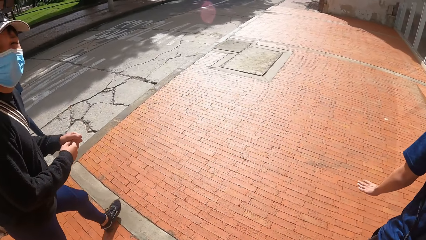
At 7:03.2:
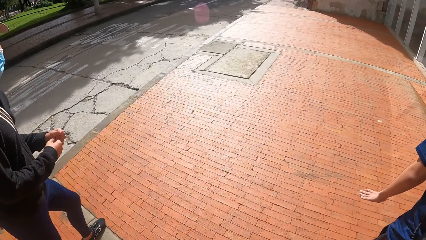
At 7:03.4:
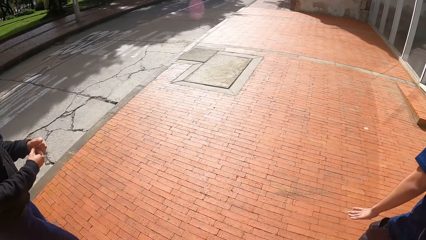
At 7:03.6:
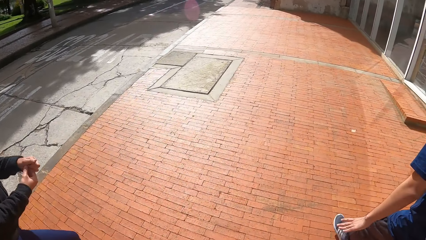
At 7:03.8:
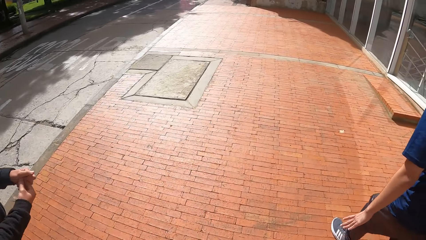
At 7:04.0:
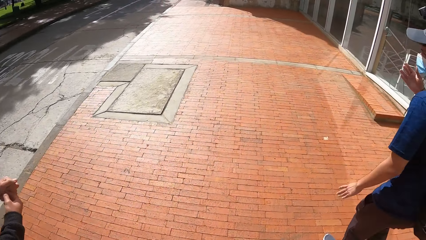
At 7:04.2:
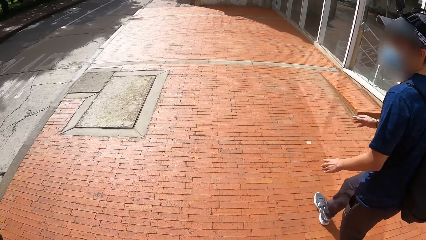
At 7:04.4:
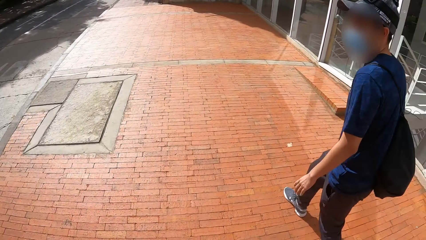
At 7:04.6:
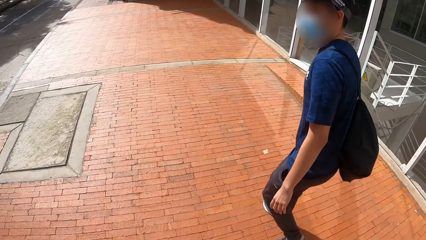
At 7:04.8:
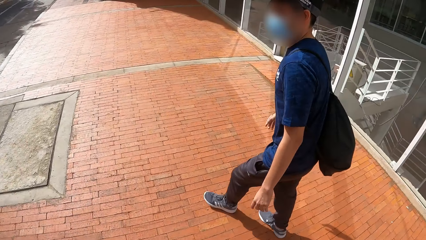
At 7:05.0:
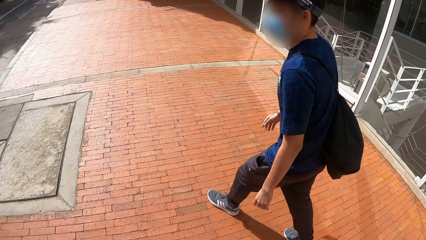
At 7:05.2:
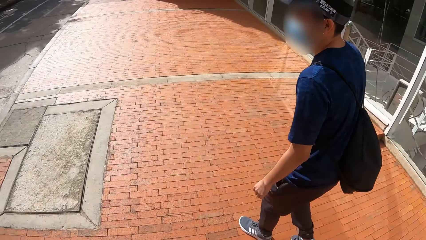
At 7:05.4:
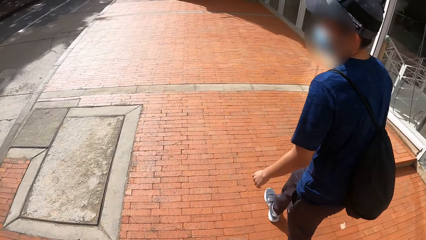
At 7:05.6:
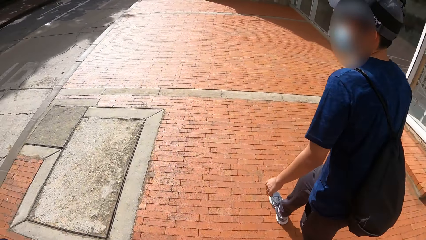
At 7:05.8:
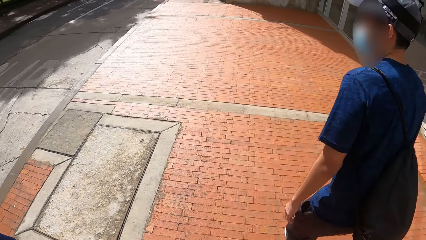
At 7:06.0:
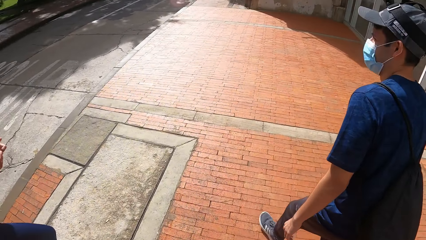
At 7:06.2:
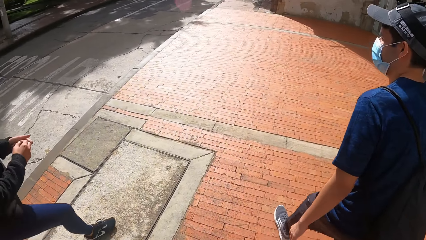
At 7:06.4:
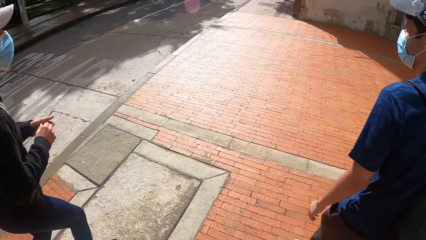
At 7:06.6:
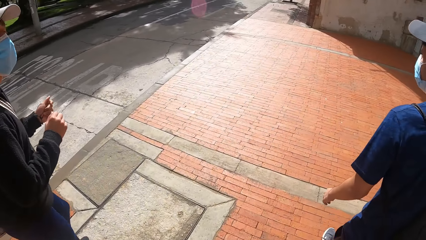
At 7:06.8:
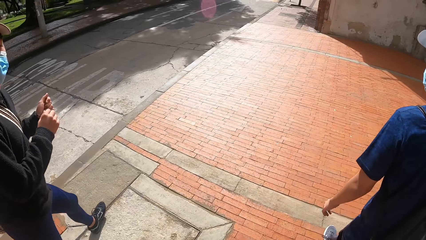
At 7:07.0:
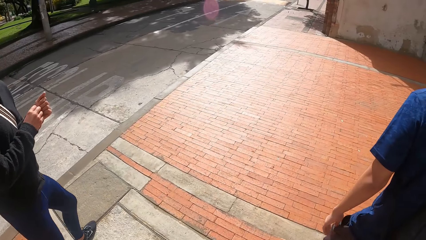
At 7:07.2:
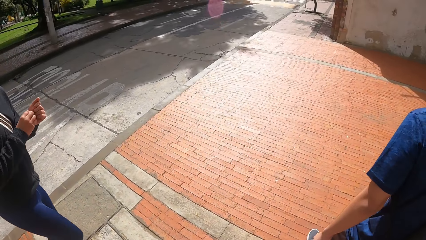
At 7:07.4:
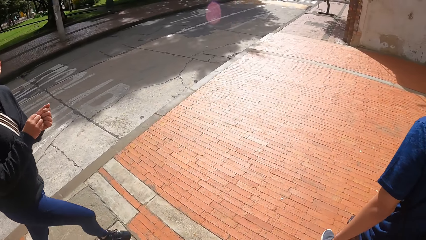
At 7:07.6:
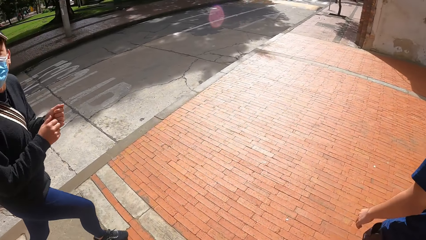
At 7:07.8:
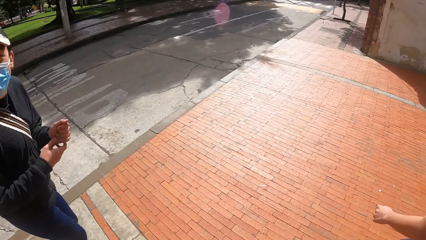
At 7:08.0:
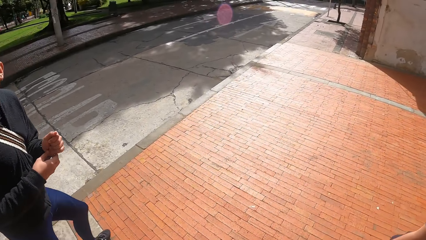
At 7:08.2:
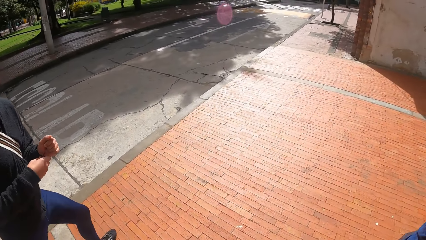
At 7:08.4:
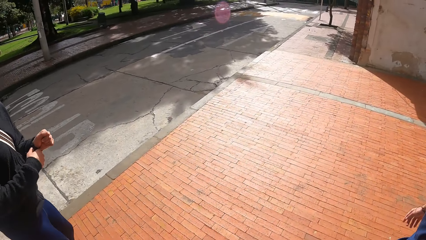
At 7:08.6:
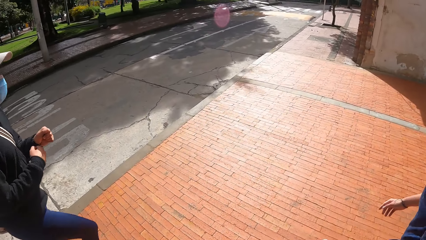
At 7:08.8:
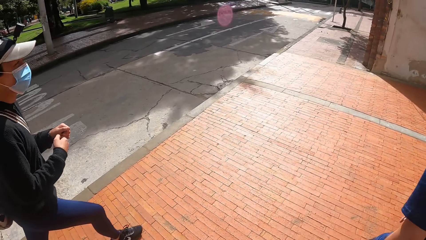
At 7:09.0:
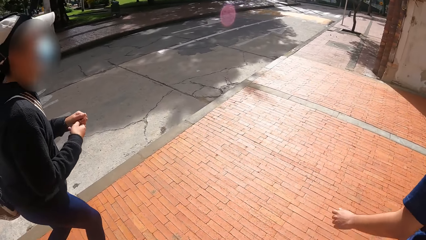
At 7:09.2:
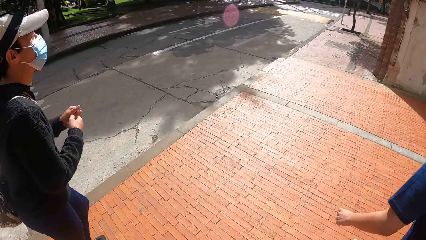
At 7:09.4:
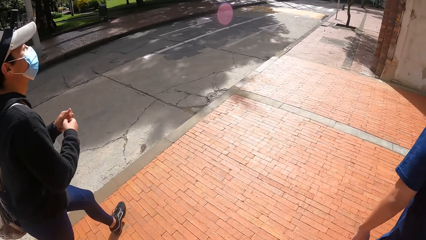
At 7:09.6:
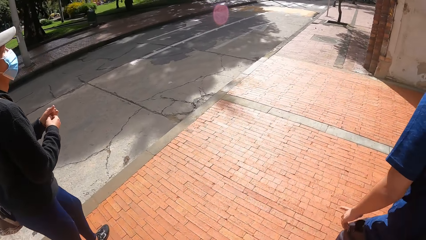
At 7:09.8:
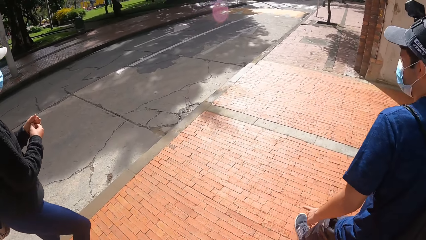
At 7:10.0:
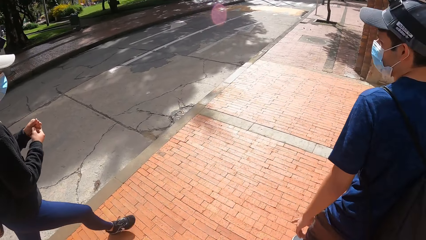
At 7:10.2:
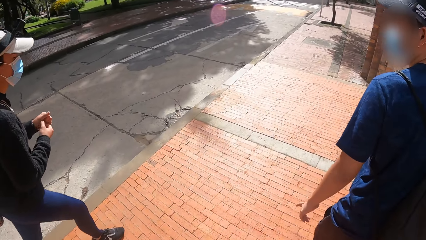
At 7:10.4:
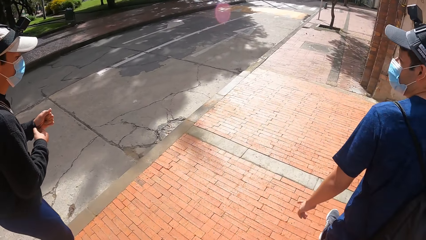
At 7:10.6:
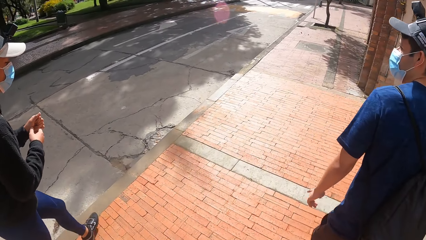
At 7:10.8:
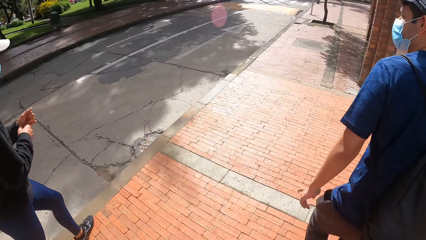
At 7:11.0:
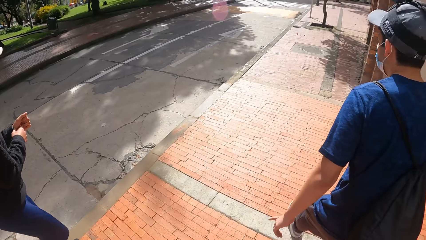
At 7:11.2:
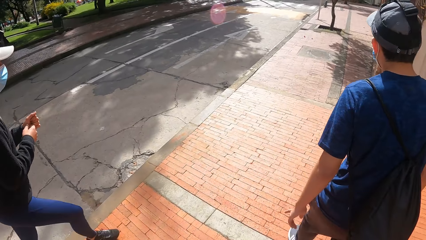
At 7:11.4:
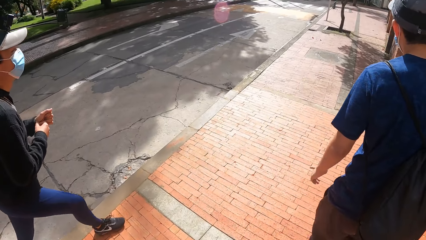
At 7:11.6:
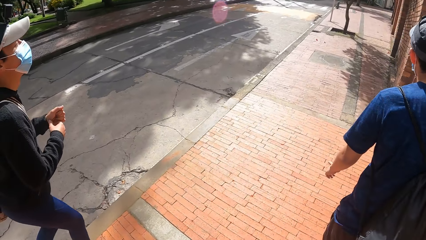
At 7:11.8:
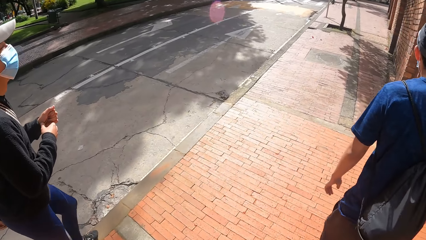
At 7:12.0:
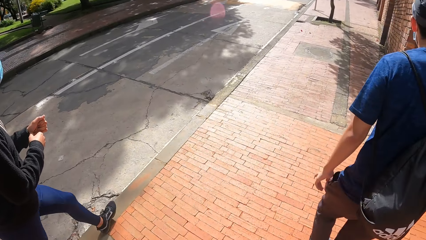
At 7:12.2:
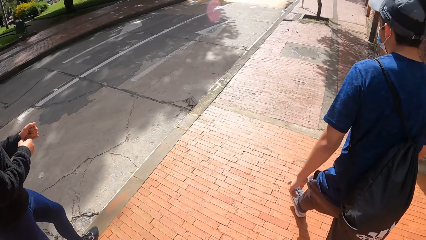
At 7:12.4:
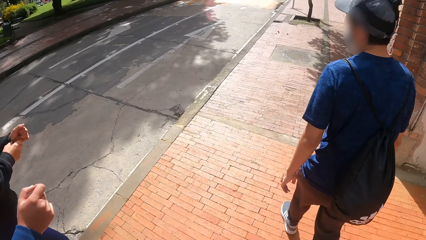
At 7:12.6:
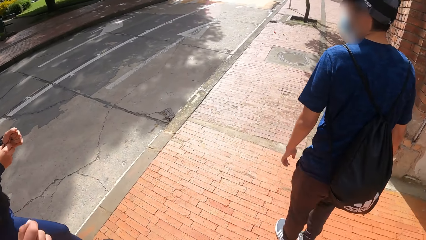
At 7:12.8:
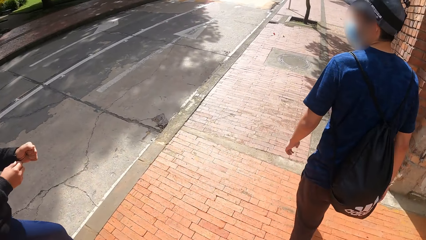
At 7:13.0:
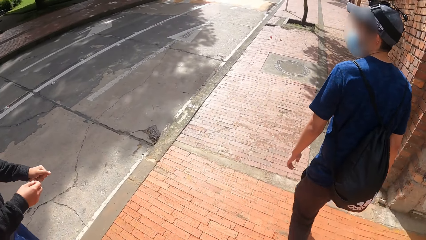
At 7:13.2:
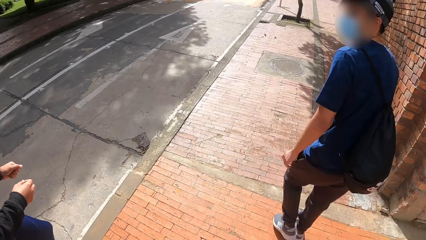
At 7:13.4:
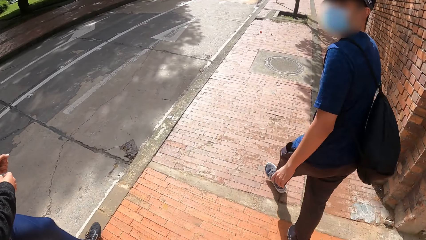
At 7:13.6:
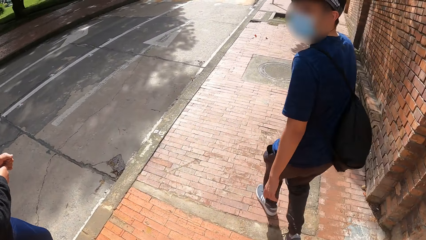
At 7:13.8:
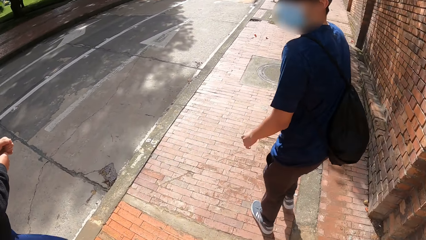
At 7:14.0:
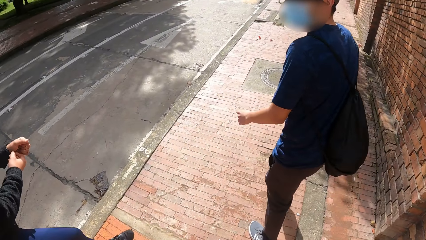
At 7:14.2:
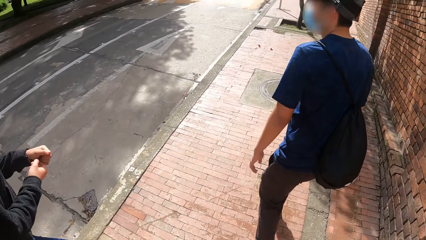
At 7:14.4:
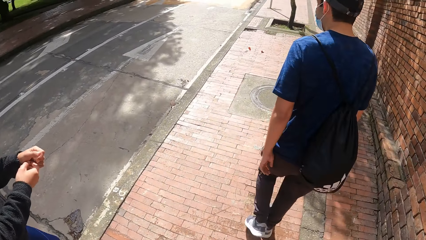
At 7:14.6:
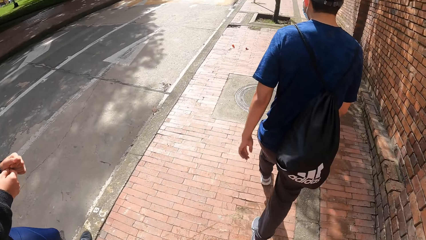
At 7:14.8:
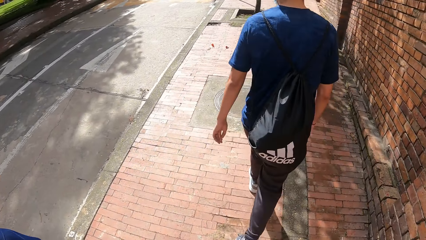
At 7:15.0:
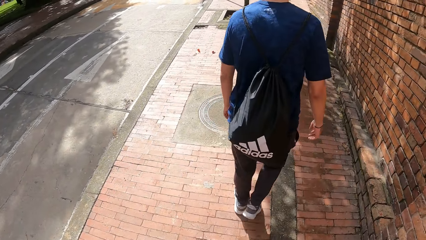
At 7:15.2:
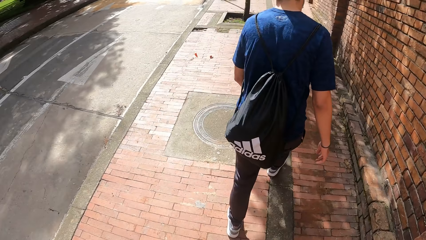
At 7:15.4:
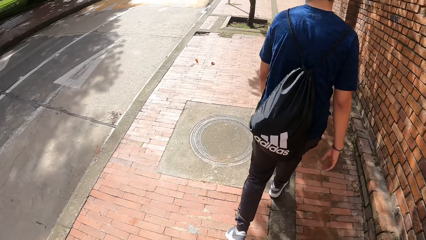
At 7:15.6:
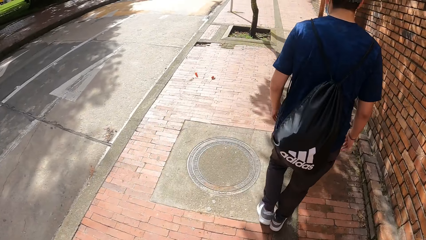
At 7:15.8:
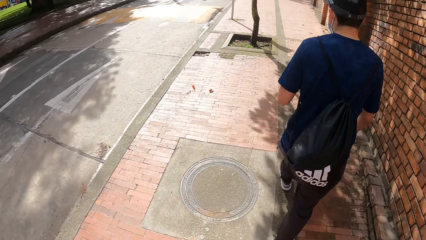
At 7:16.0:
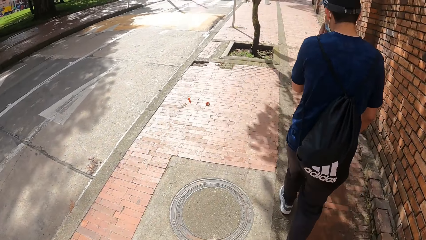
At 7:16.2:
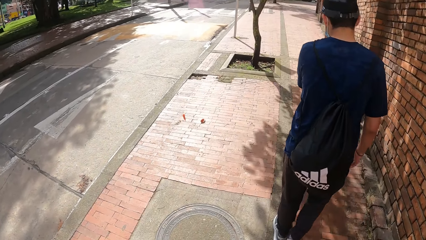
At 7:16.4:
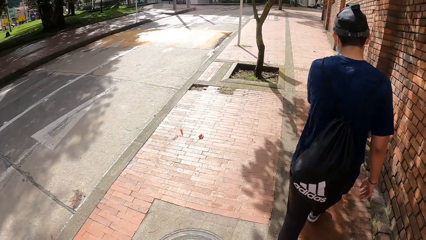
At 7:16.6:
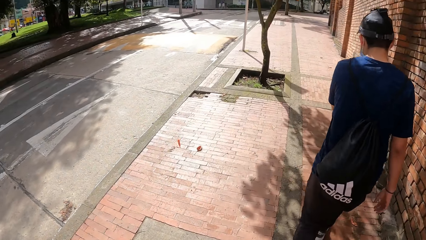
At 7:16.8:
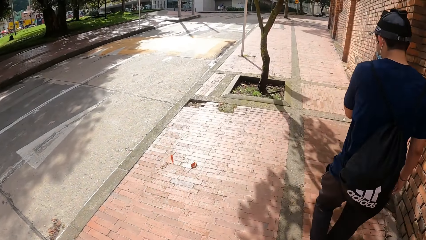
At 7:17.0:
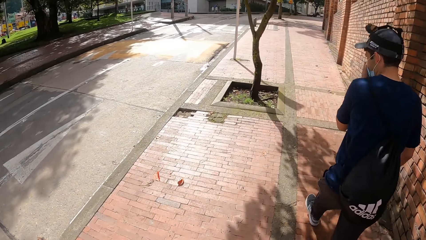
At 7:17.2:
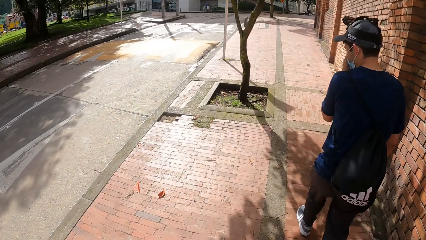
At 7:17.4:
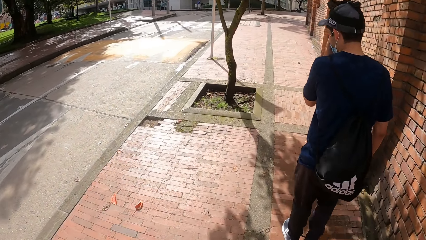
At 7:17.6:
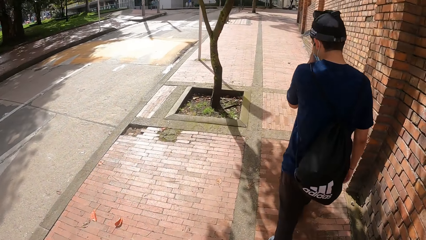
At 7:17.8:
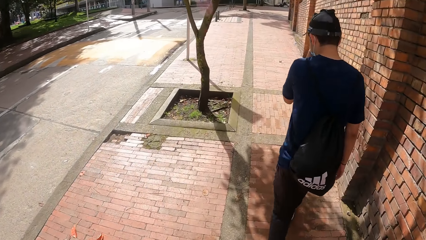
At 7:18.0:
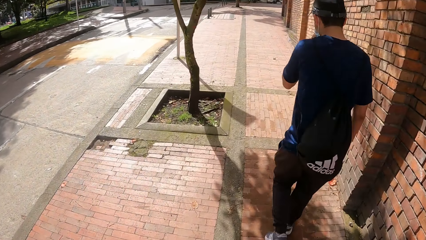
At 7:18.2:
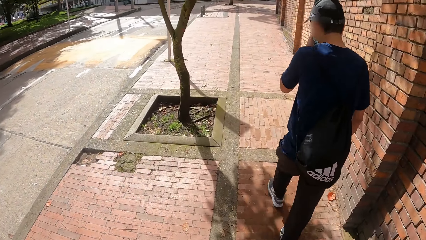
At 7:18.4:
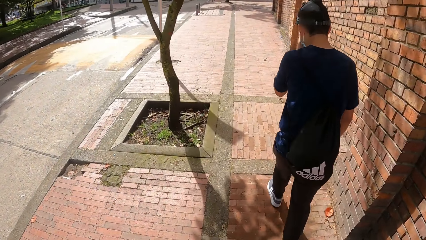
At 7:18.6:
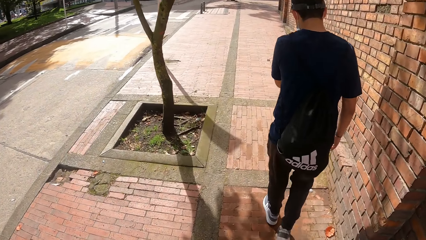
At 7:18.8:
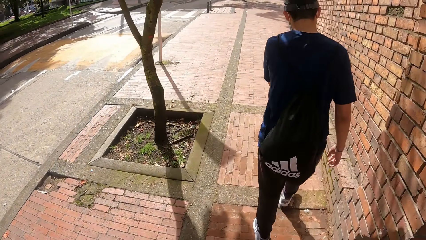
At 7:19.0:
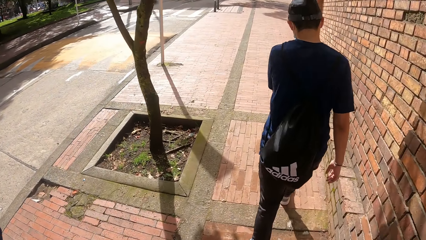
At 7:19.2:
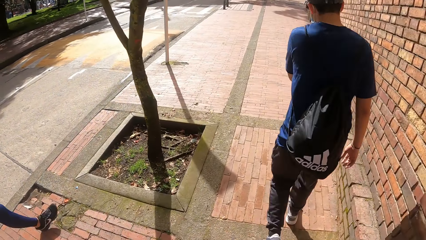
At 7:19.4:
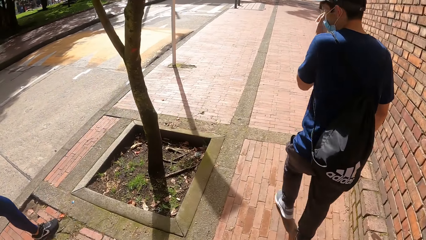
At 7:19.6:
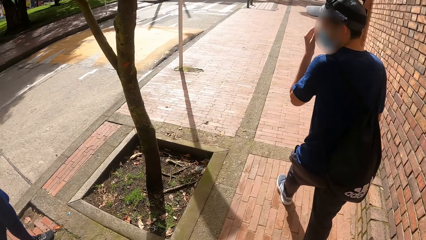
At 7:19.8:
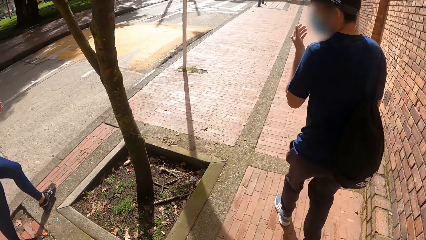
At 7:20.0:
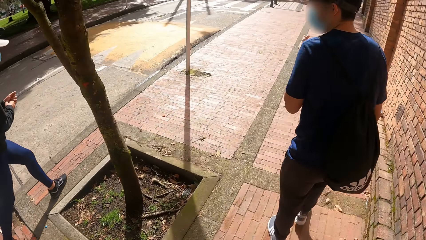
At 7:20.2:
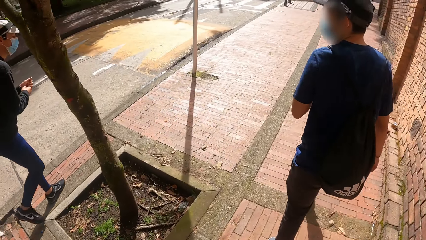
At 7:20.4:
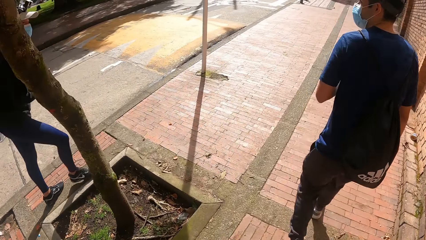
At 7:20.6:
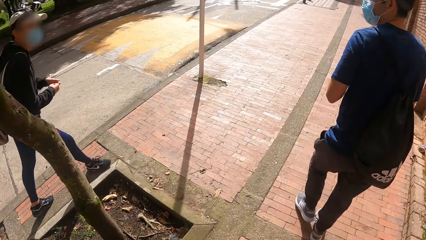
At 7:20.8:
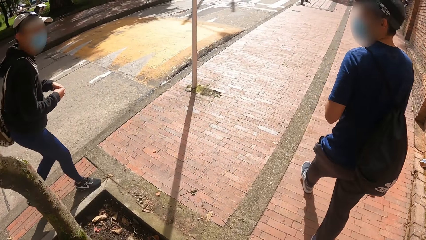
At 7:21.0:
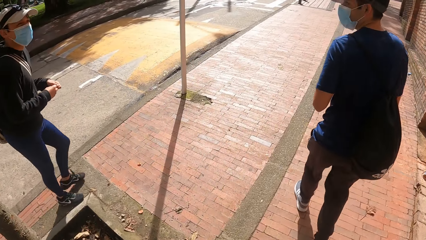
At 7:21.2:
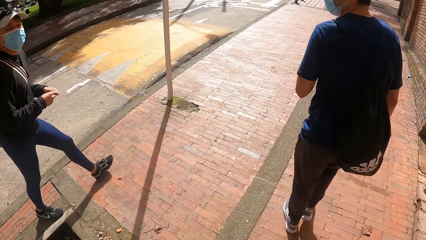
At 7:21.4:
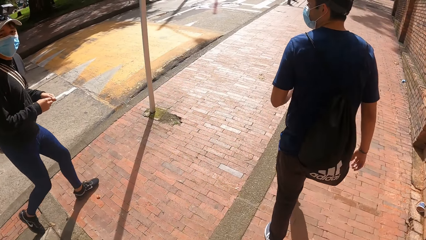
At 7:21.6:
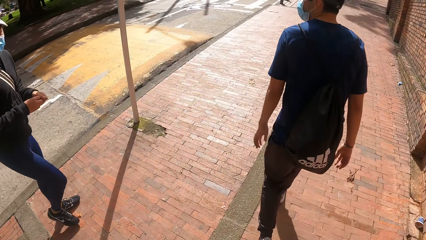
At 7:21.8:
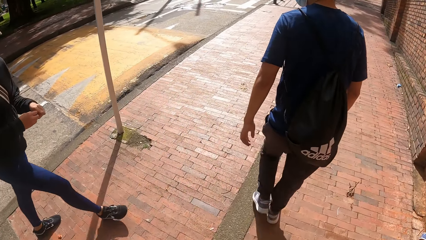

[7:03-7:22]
The man touches the mask on his face with his left hand. Another man walks on the road.
